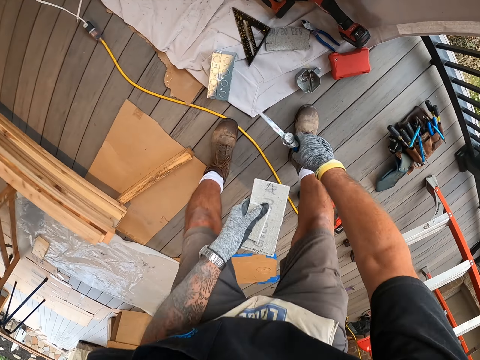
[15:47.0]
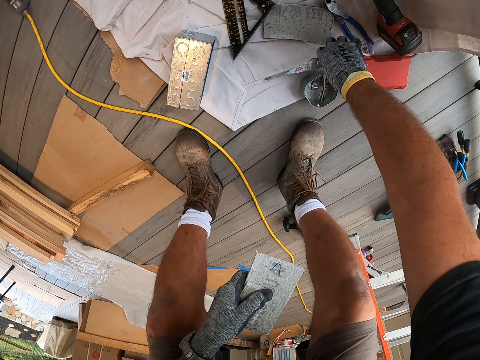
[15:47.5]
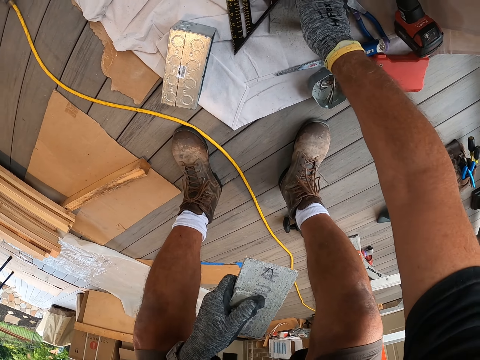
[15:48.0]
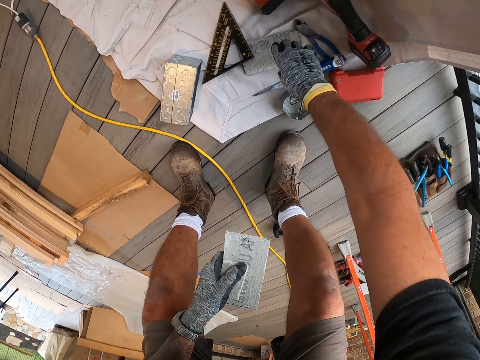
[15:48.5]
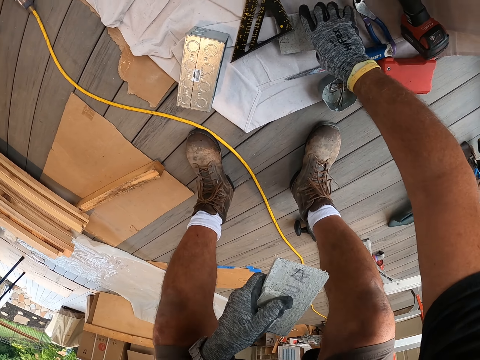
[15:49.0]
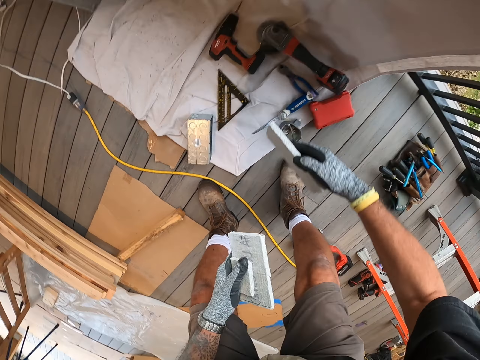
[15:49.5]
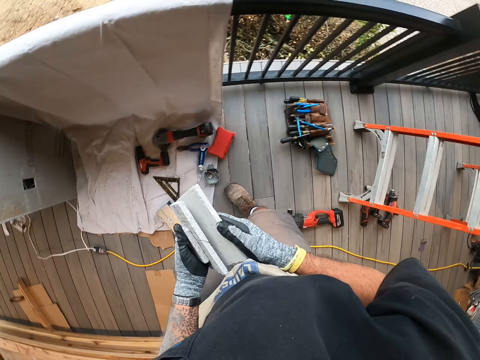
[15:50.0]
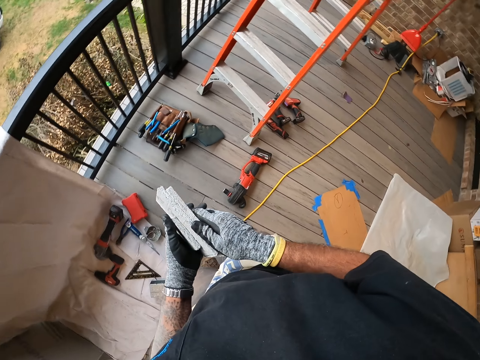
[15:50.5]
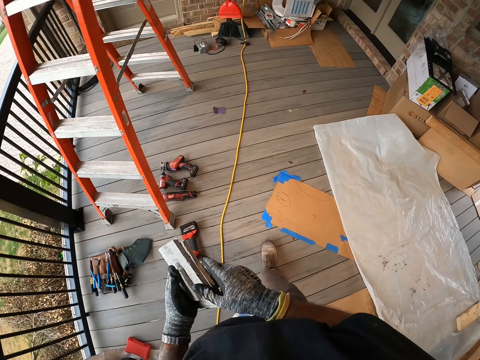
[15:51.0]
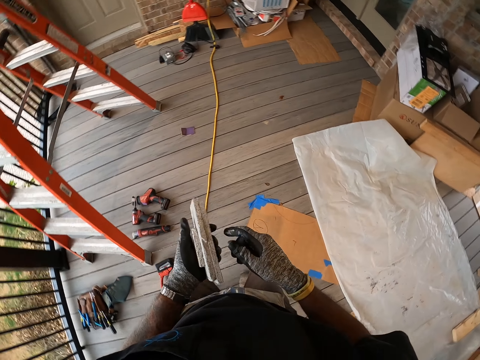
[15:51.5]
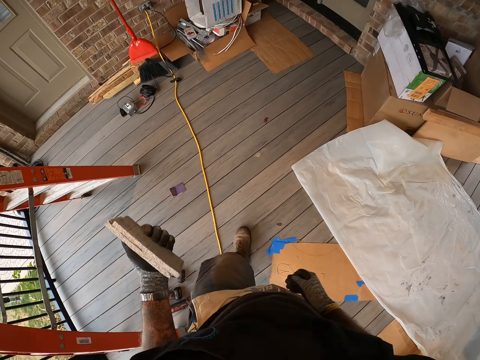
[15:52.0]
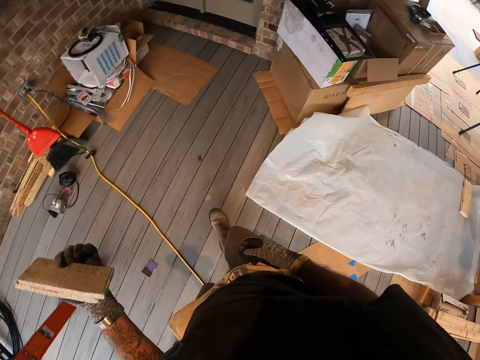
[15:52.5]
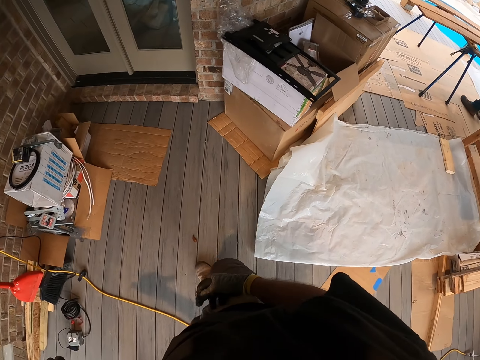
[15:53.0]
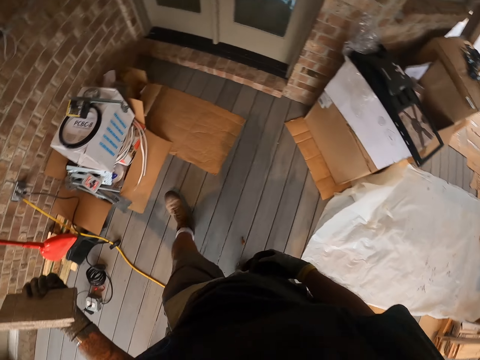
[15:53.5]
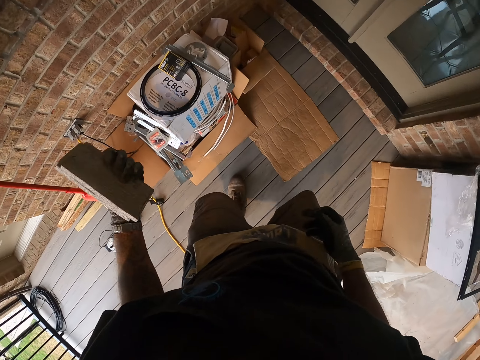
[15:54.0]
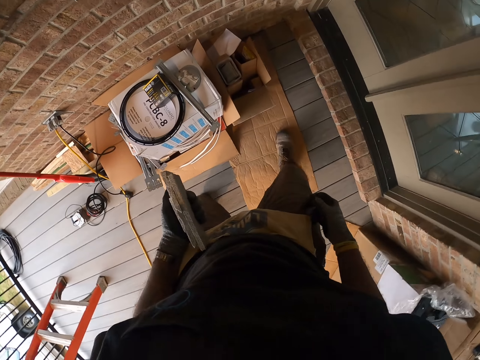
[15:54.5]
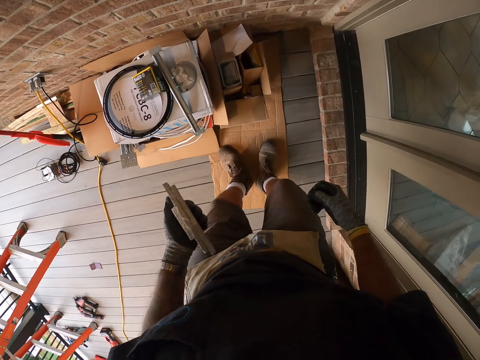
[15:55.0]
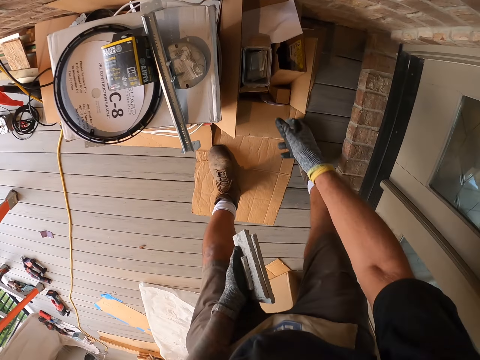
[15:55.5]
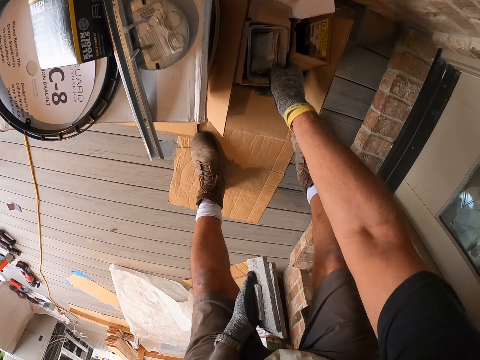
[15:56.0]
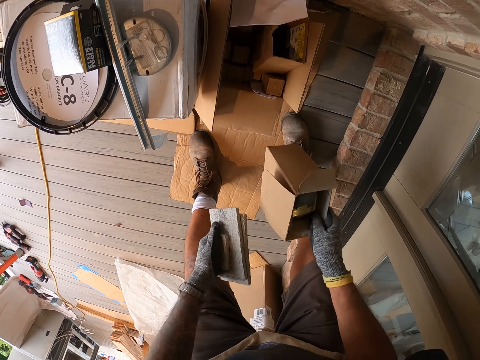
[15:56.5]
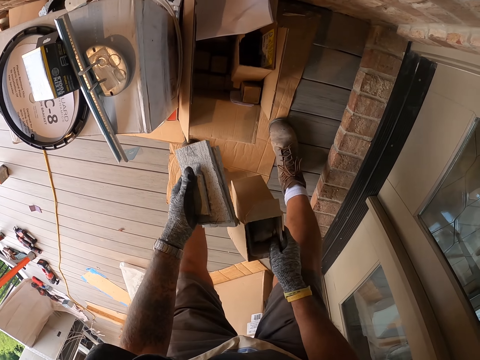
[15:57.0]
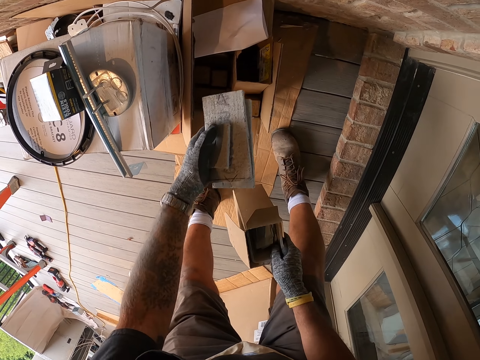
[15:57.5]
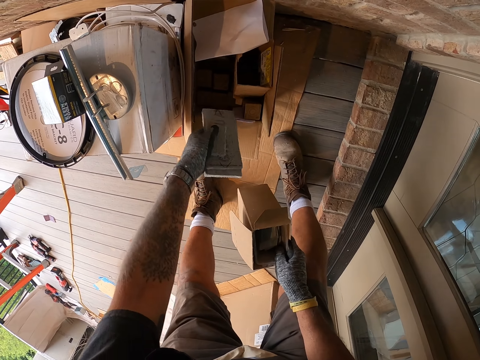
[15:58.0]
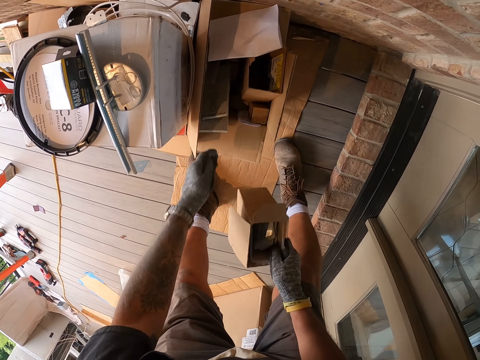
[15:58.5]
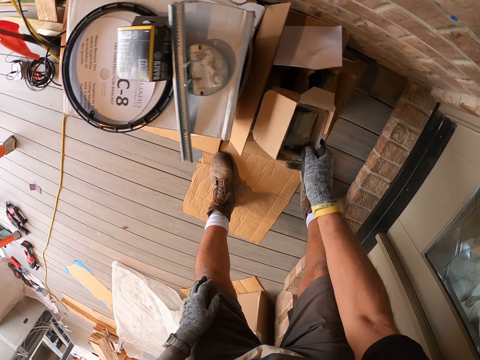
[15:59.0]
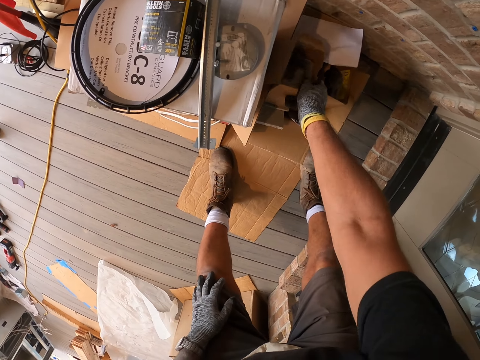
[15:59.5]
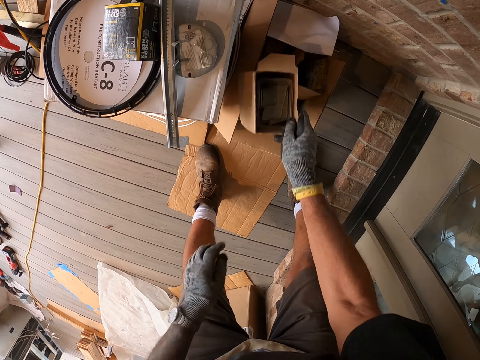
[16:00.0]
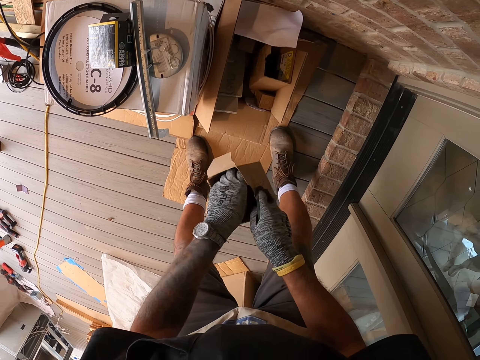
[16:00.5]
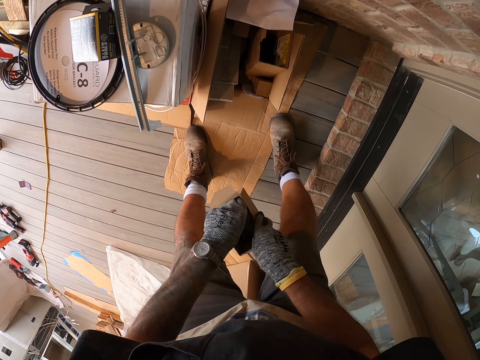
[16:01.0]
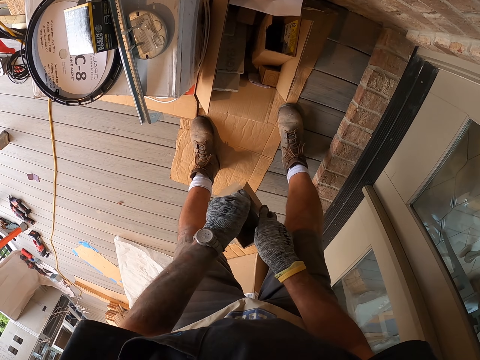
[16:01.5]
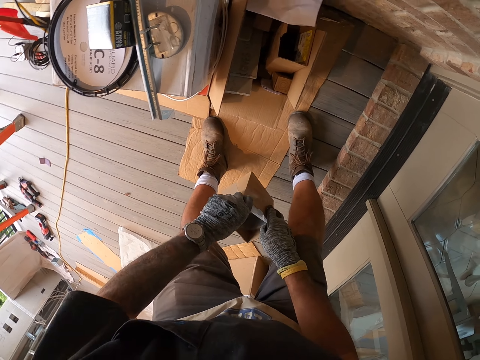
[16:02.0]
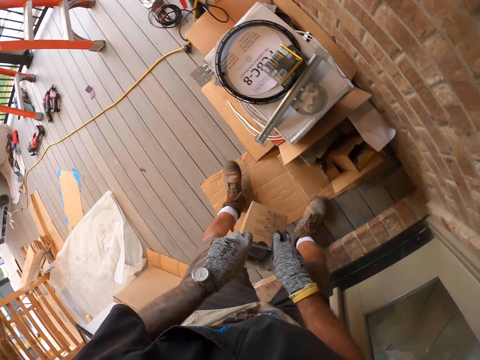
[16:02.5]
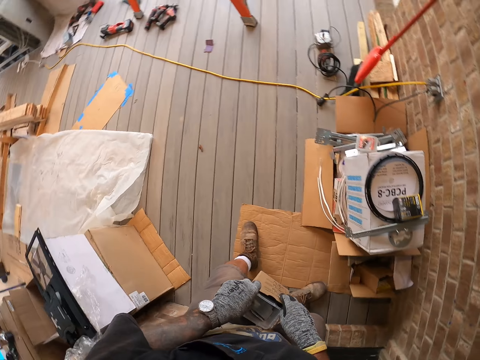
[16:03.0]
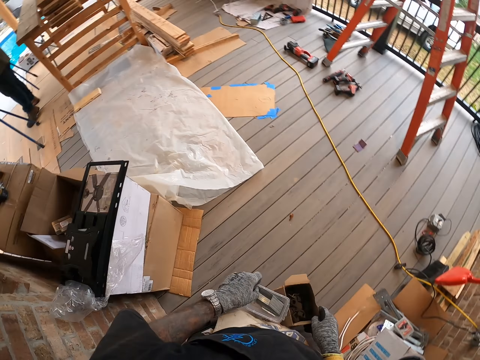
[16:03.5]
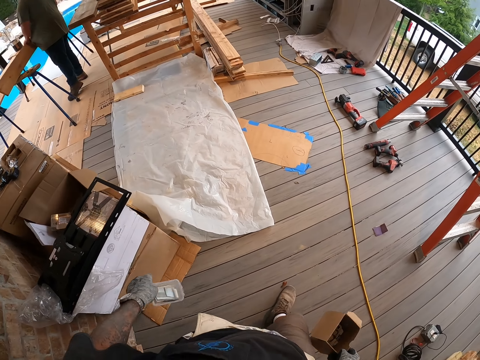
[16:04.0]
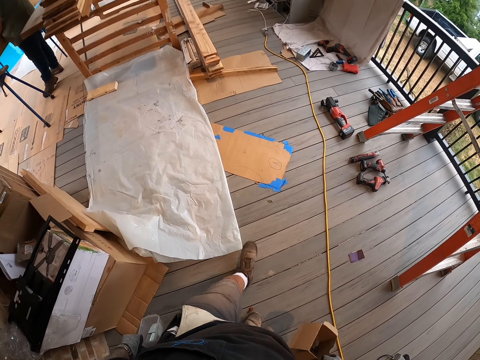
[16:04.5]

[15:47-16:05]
The camera wearer picks up the piece of concrete block from the floor. They move at the porch. They remove the small box from the box. They pick up the box. They place the concrete block pieces in the box. They hold the box. They grab the tin from the box. They move at the porch.

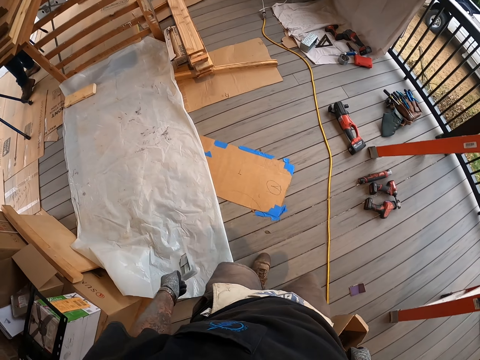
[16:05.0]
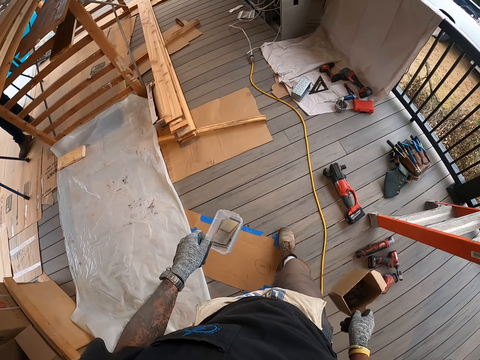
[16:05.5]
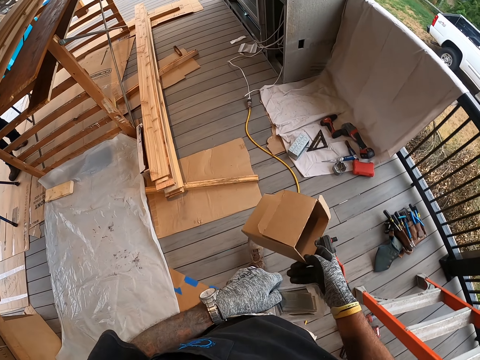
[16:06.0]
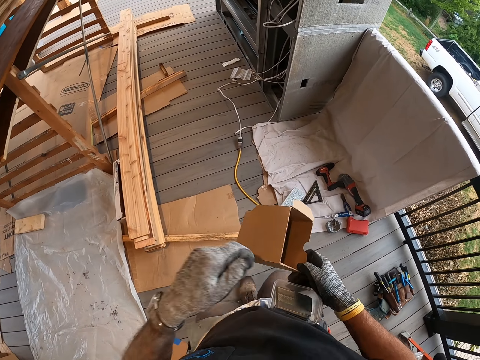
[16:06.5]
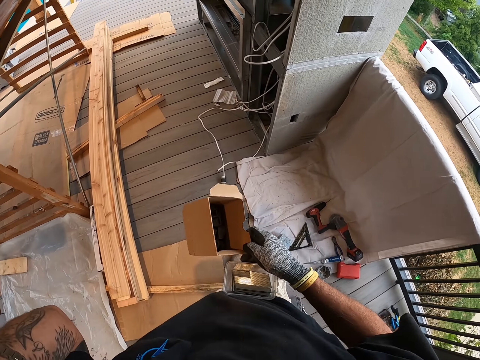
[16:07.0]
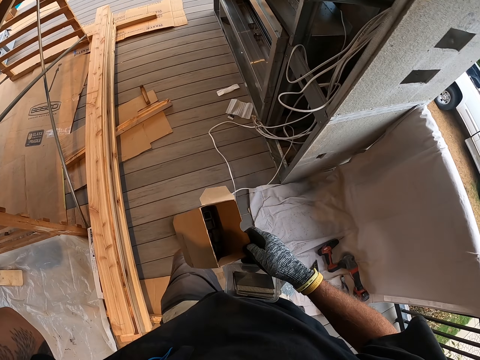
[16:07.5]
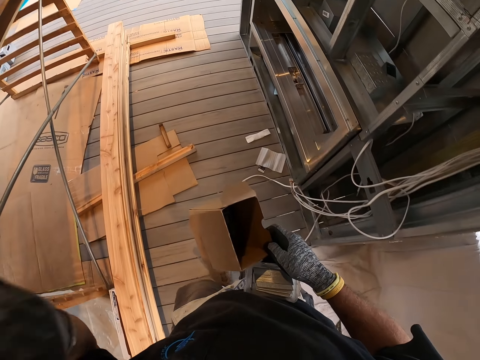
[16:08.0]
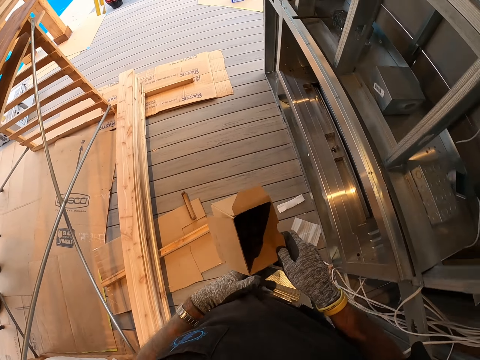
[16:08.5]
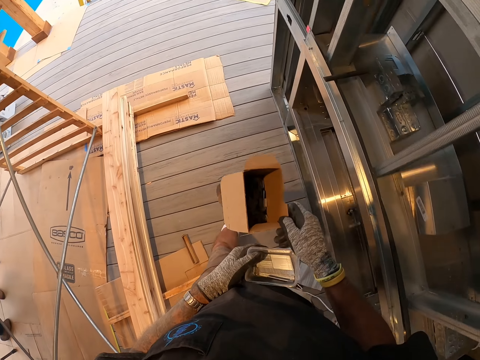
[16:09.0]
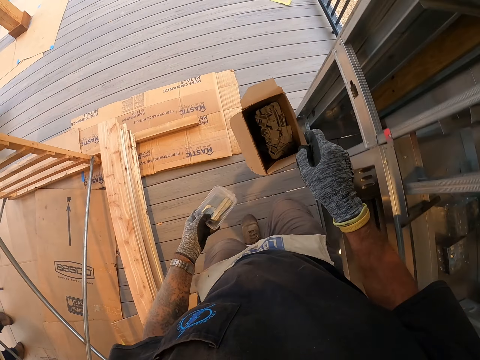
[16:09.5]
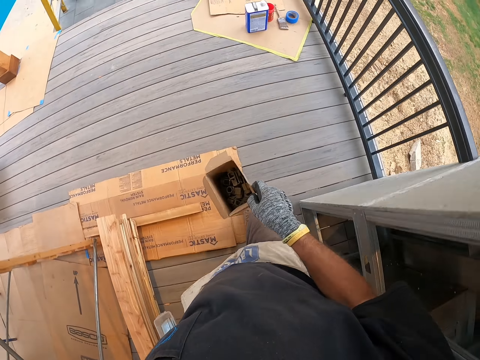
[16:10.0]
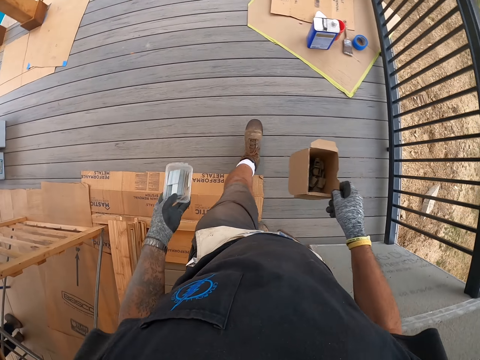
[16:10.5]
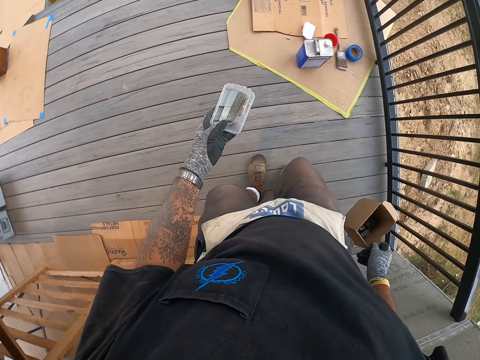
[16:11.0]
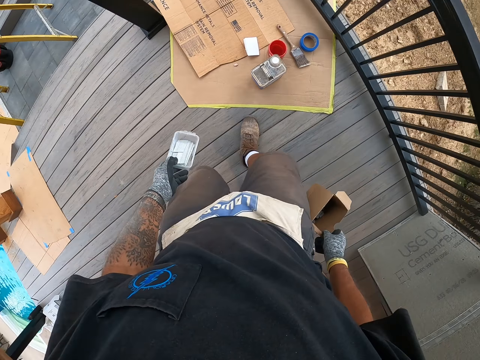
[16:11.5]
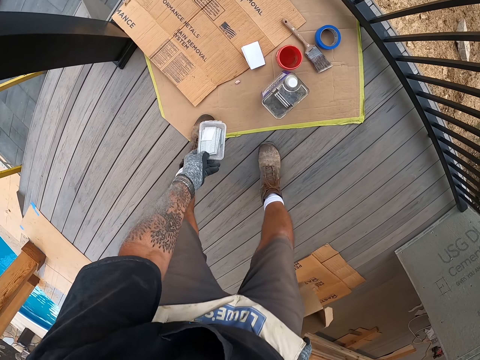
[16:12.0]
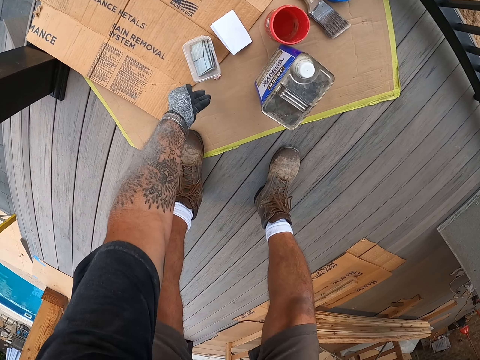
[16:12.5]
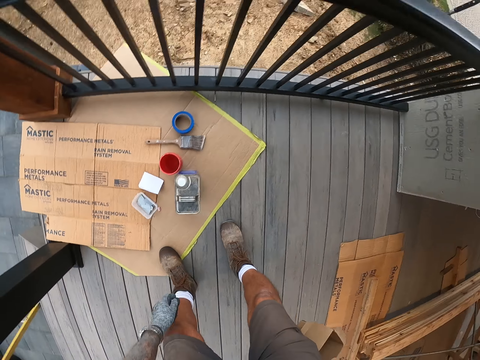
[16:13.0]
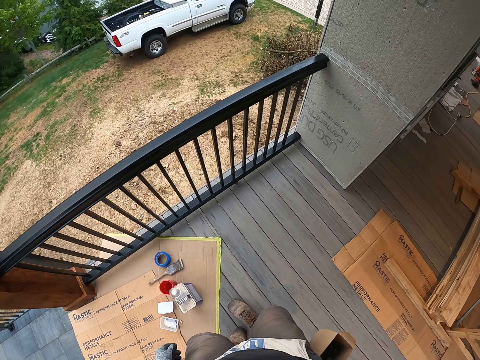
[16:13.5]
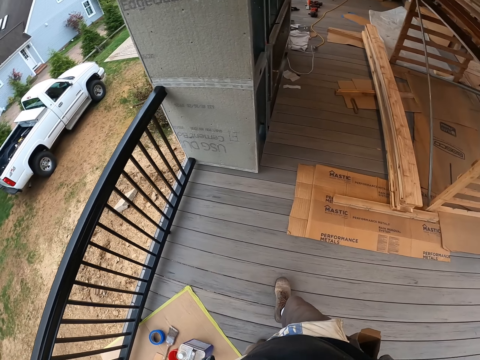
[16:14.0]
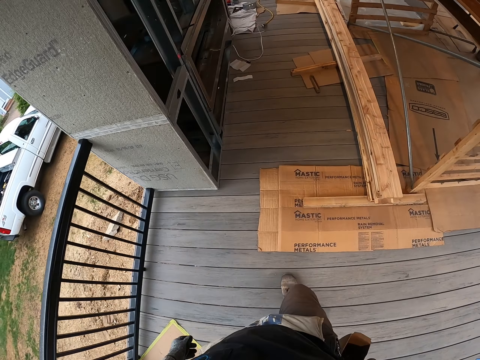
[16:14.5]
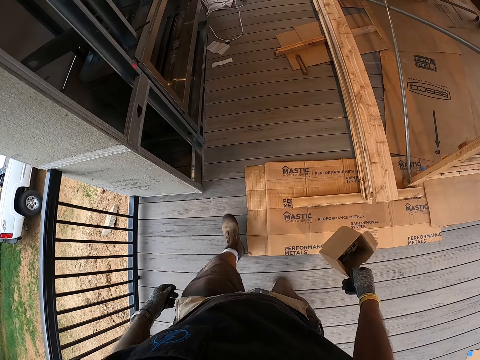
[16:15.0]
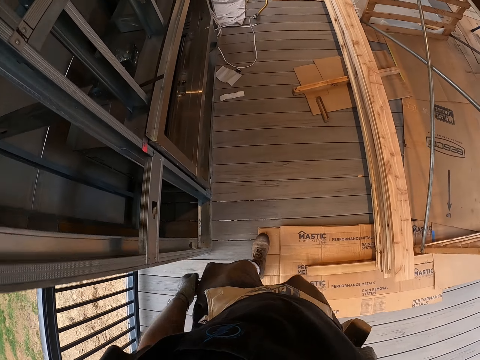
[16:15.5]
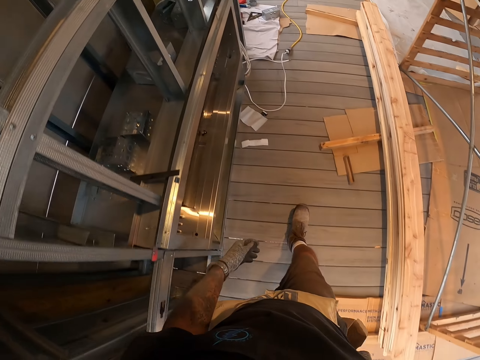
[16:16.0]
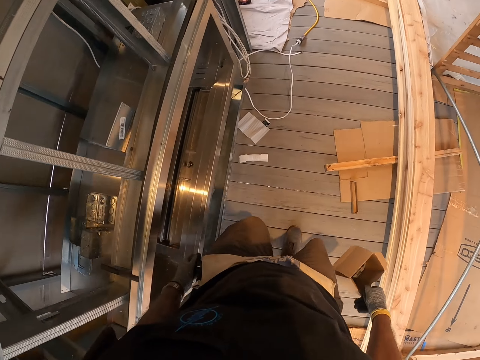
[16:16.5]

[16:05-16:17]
The camera wearer transfers an object to the right hand. They transfer the object to the left hand. They place the tin on the floor. They walk with the box.
